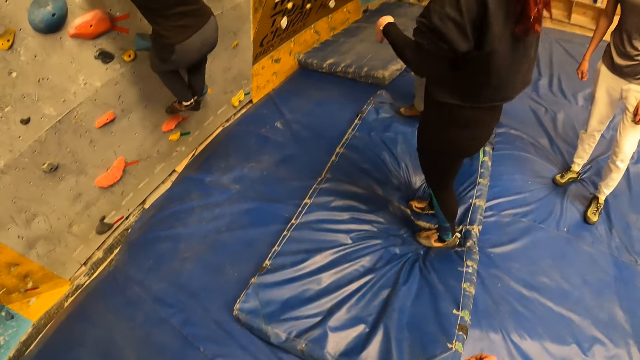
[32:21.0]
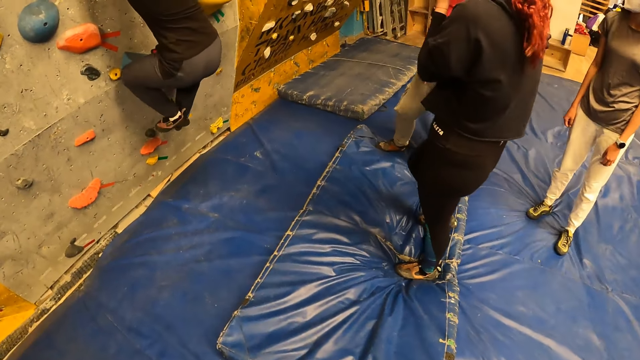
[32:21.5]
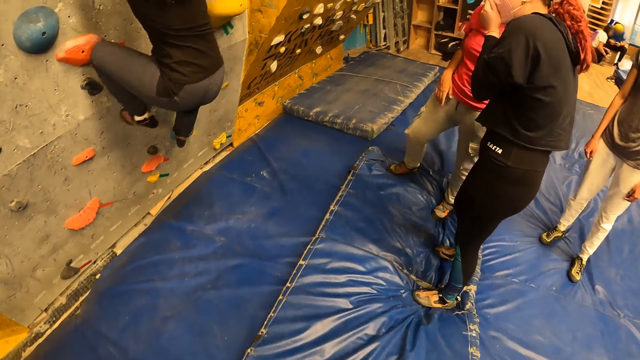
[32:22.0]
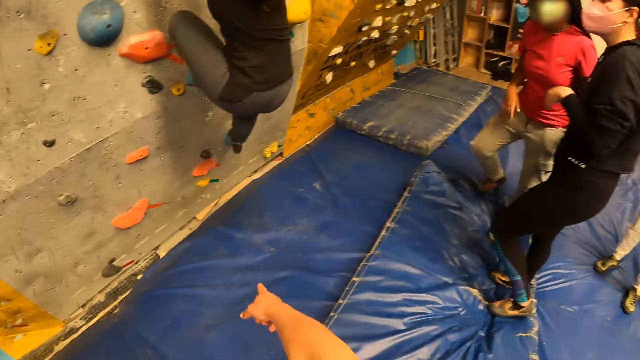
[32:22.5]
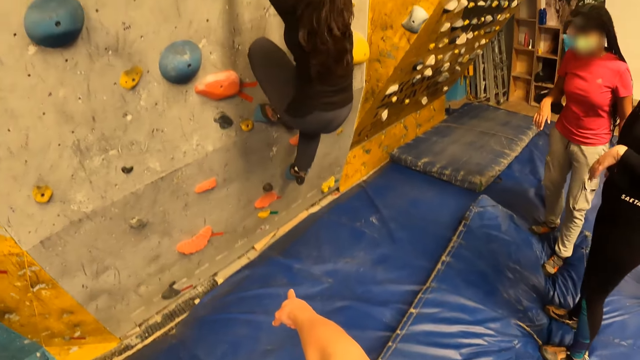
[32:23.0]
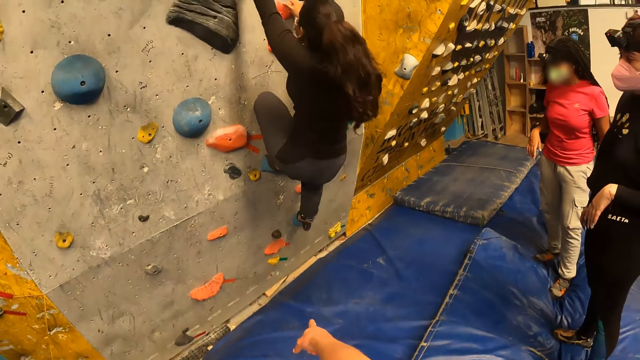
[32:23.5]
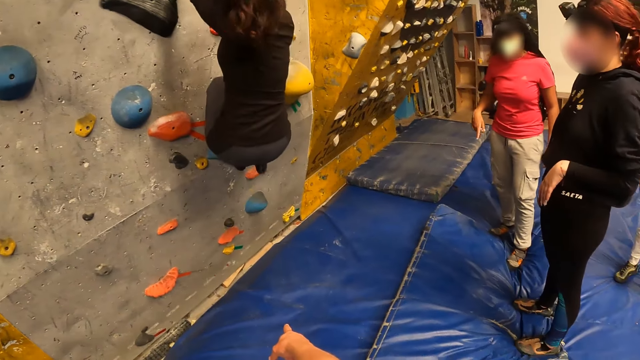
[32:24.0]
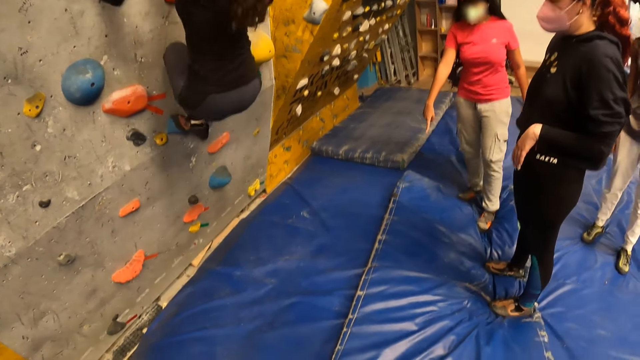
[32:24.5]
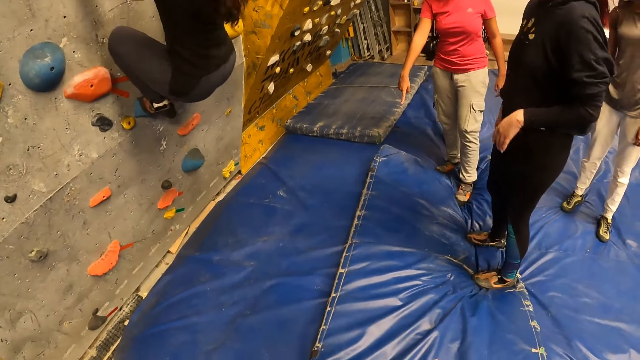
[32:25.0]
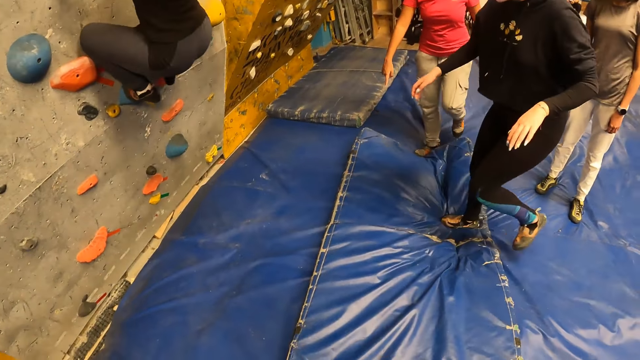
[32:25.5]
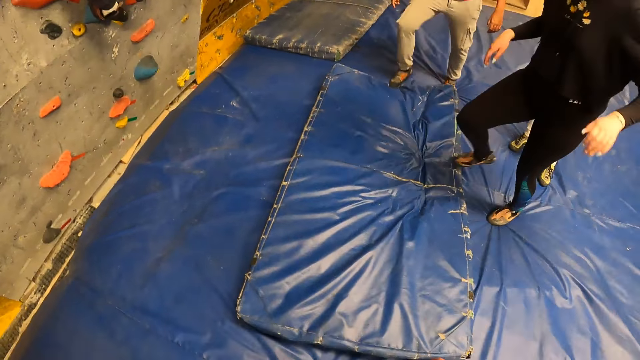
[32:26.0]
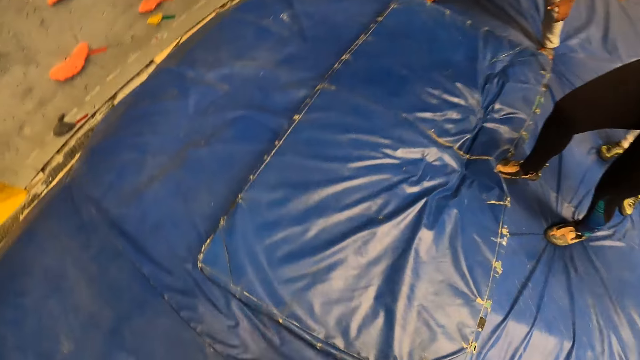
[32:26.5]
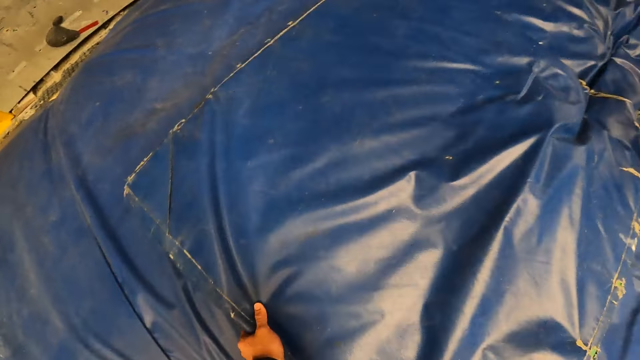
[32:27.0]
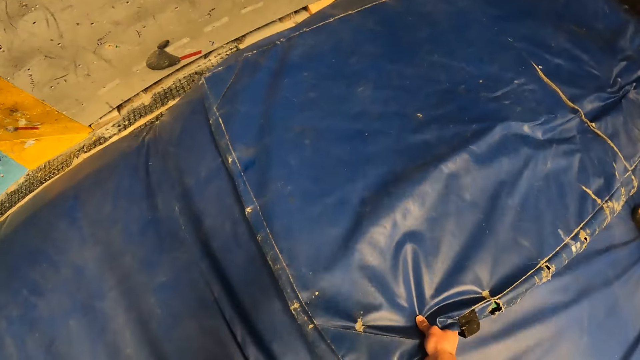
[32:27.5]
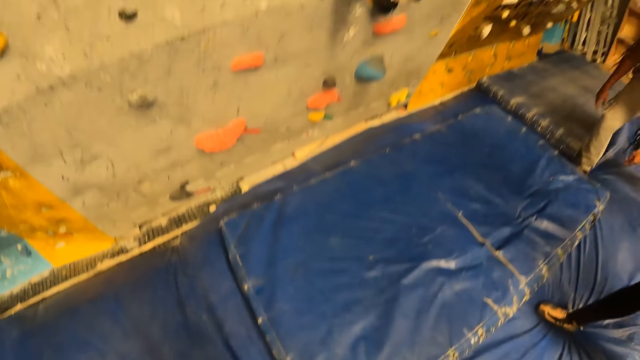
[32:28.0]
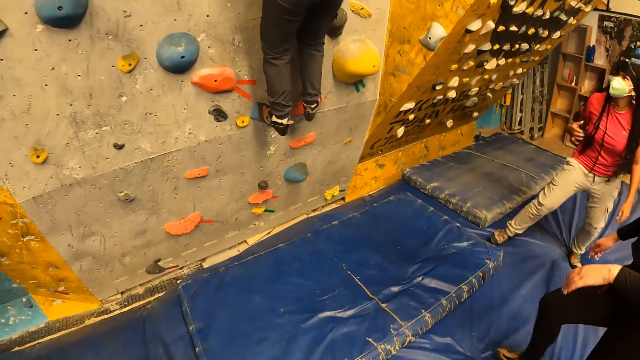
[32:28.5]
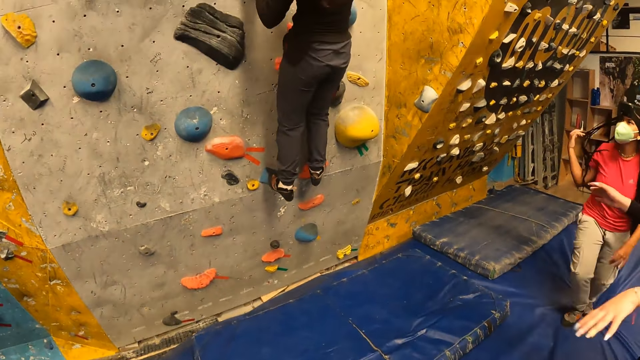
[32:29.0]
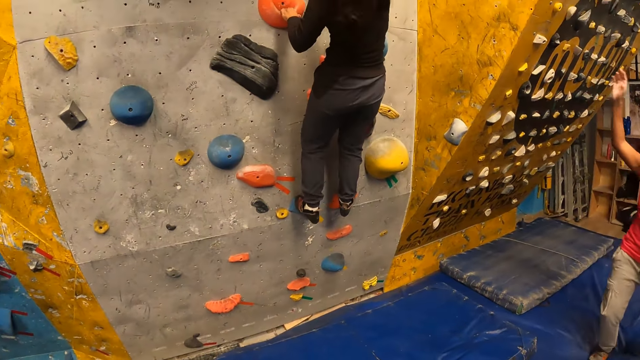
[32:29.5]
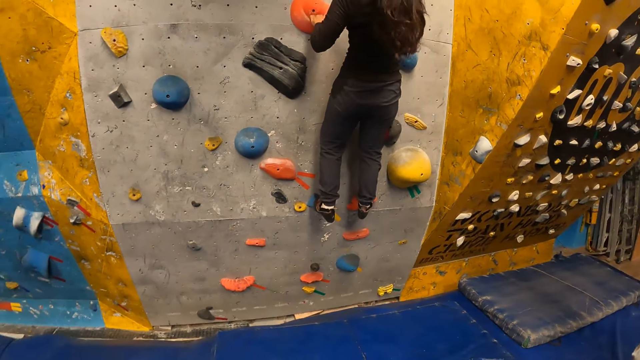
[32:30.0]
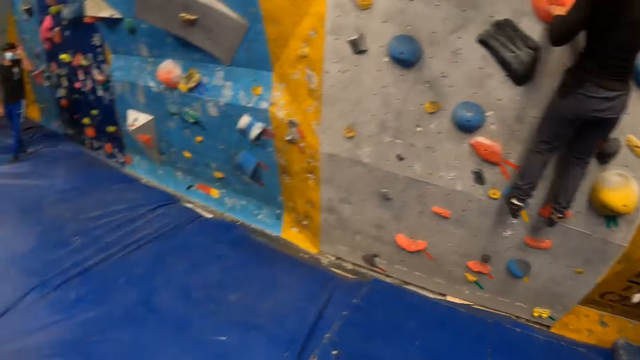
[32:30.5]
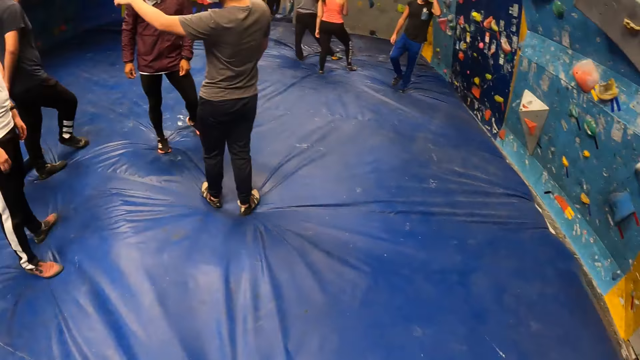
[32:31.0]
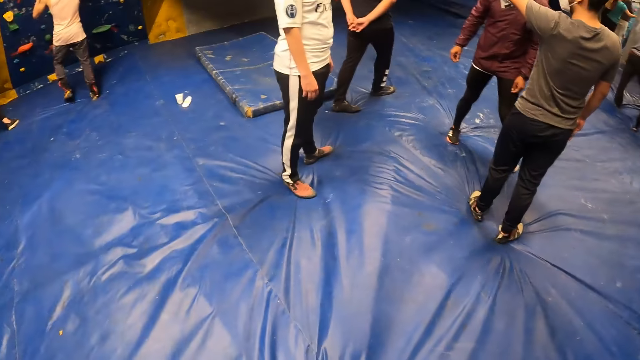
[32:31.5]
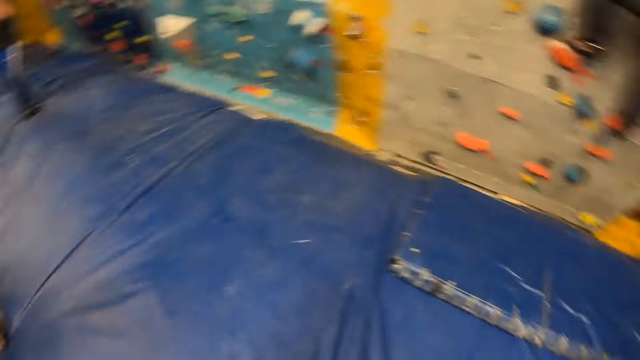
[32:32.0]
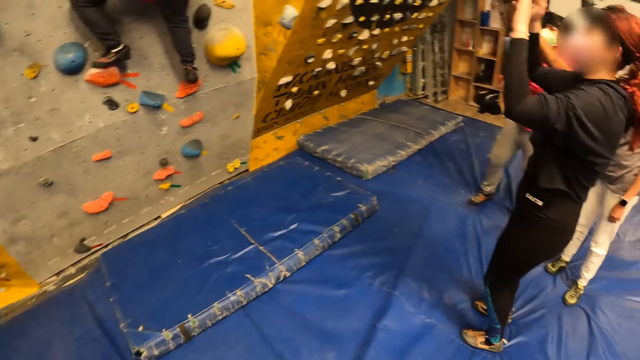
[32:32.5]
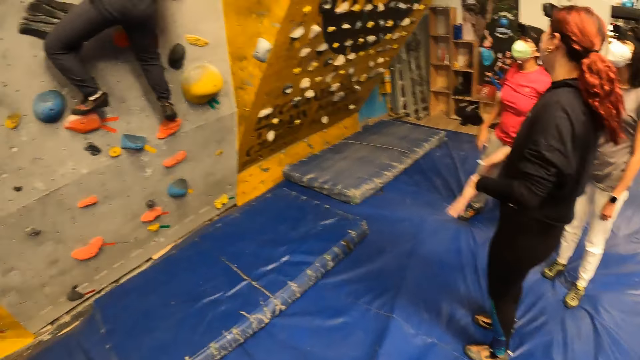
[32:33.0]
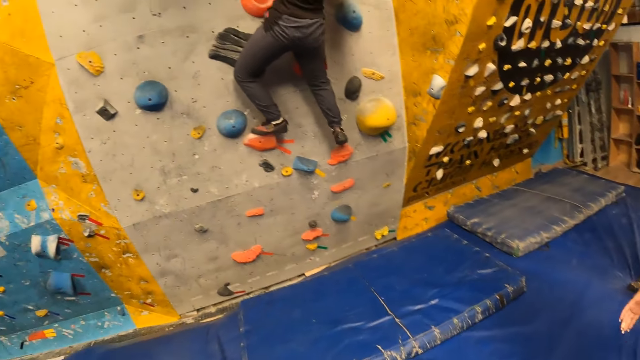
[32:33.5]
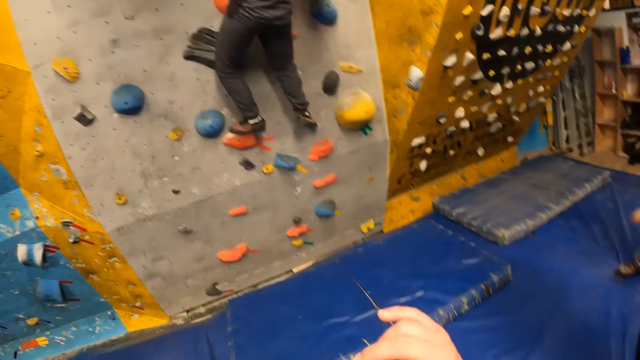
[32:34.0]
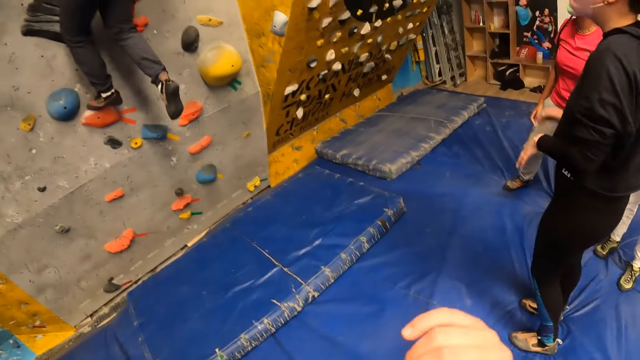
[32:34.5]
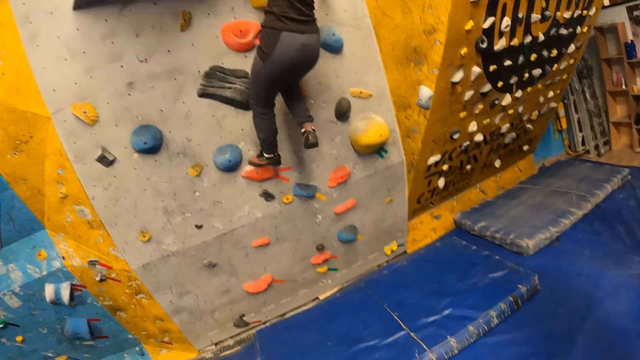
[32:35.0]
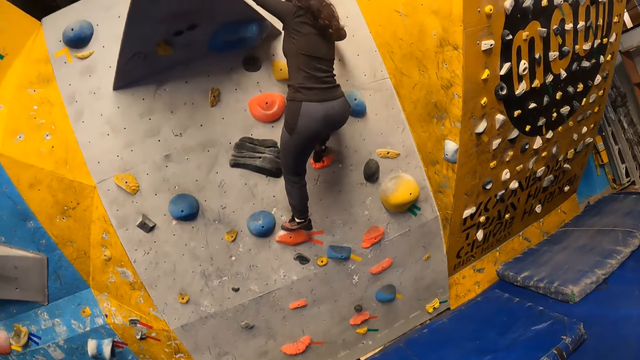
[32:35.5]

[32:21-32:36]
The camera wearer looks around. He points at the climbing wall with his hand. A girl moves a mattress on the floor with her right foot. The camera wearer moves the mattress on the floor with both hands. He touches the ground with his hand. He looks around. He looks around again.

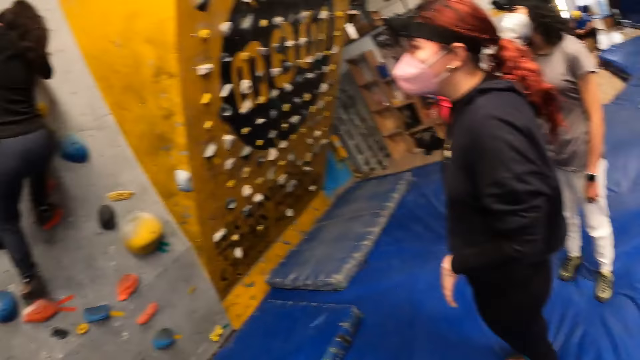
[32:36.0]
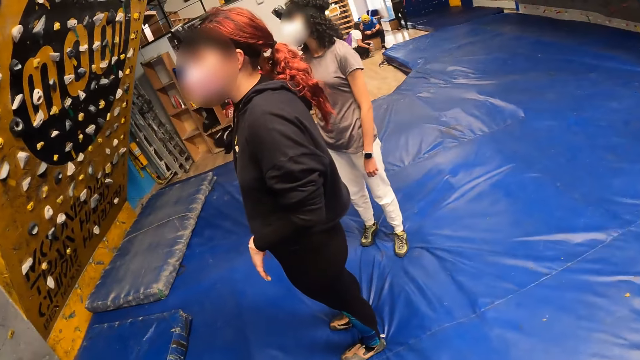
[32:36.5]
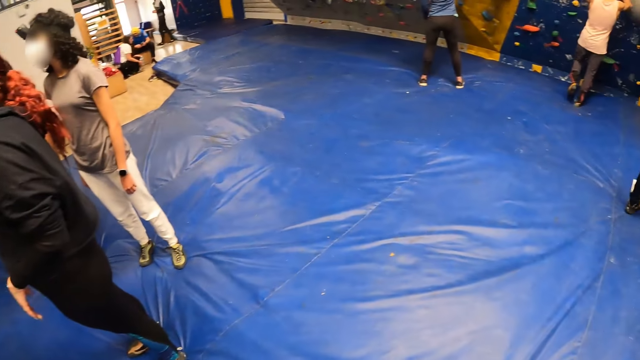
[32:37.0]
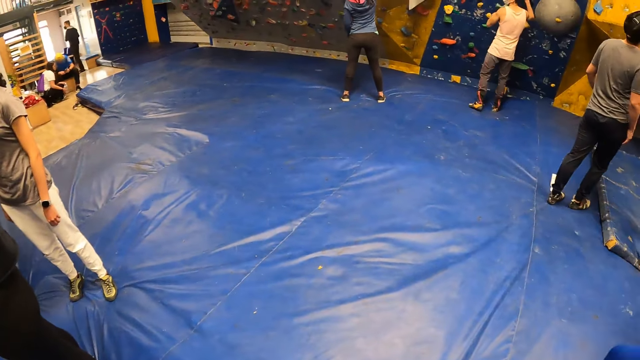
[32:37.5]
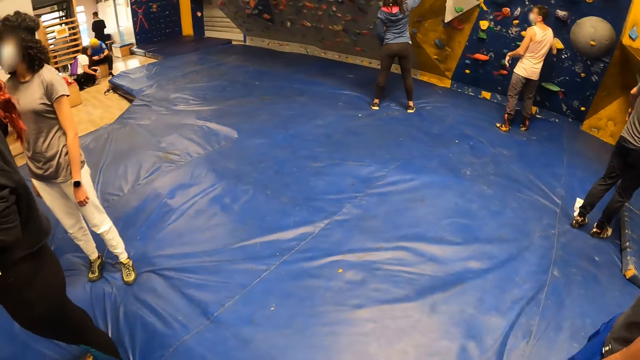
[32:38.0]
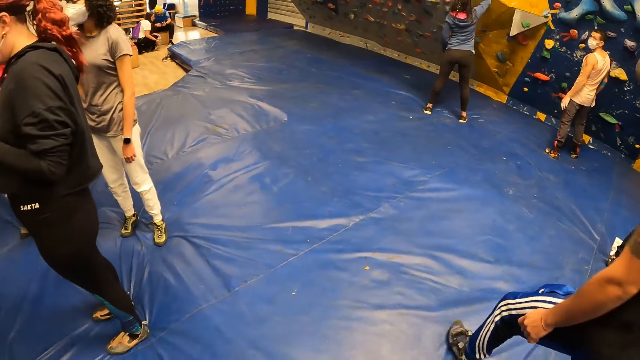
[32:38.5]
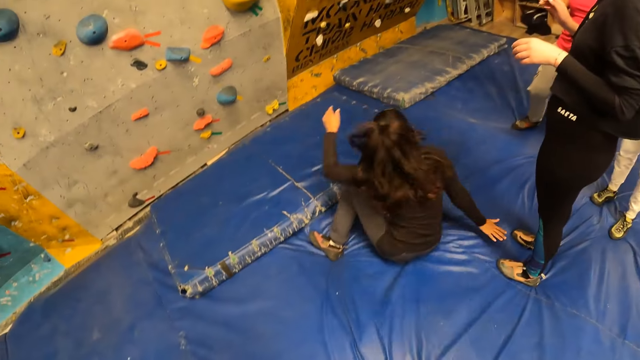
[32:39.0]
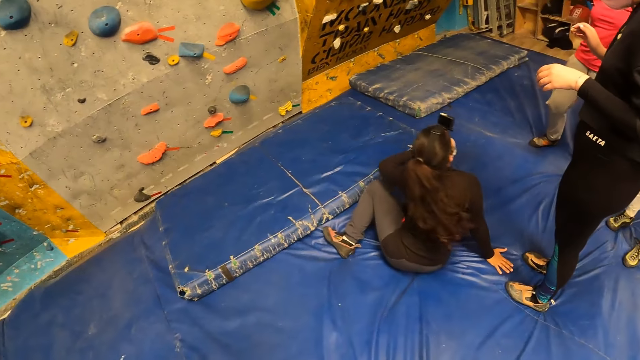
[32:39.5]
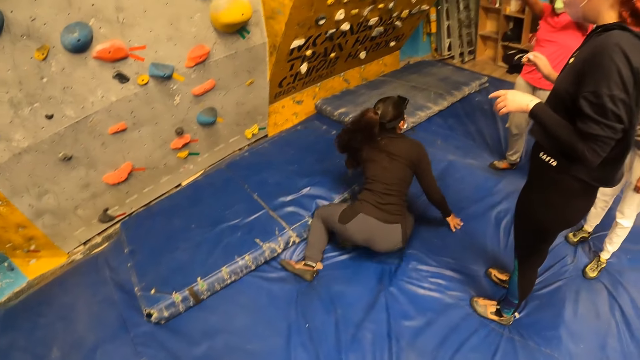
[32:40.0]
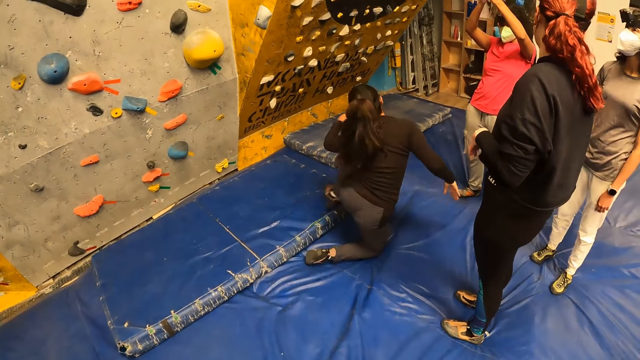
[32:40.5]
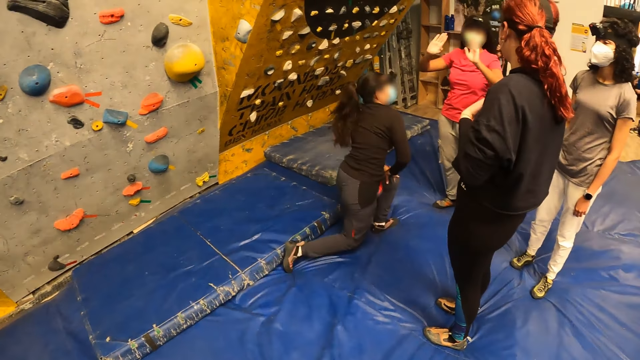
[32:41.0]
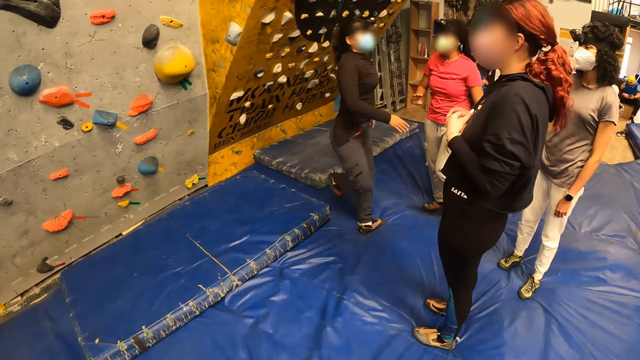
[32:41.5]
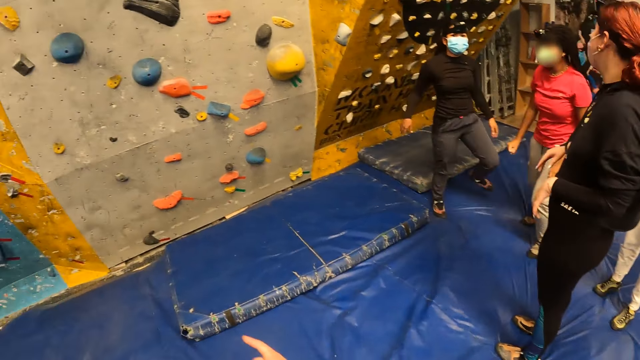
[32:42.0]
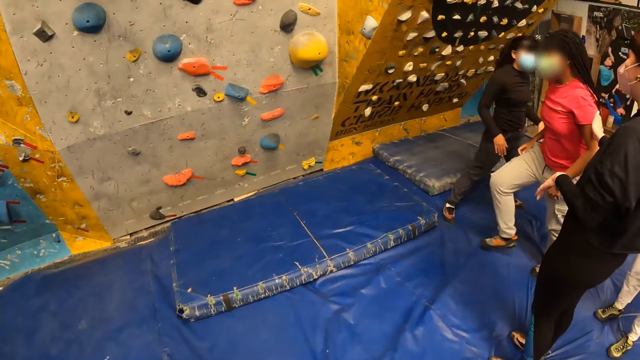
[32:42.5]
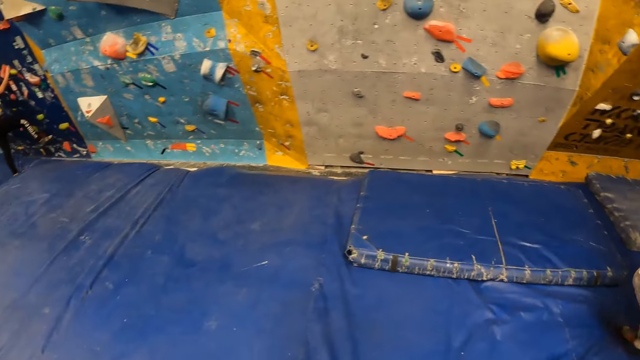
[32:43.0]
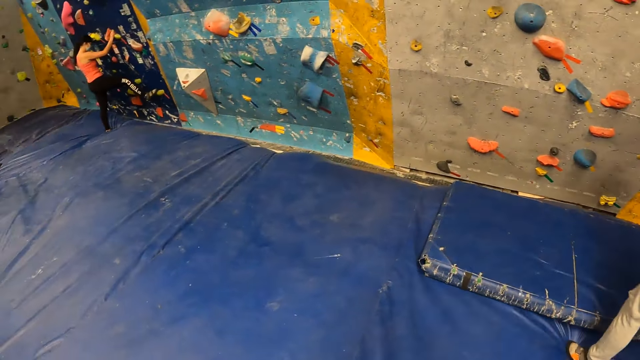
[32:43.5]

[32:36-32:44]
The camera wearer looks around. They look around again.
